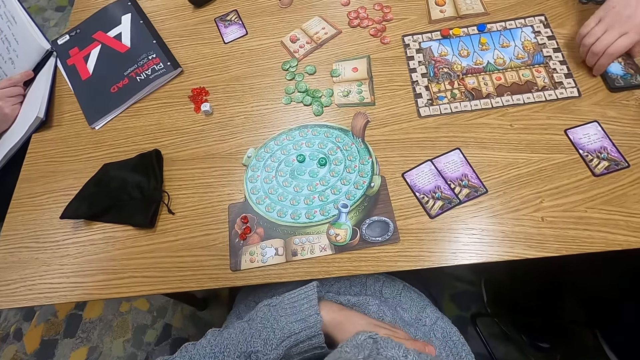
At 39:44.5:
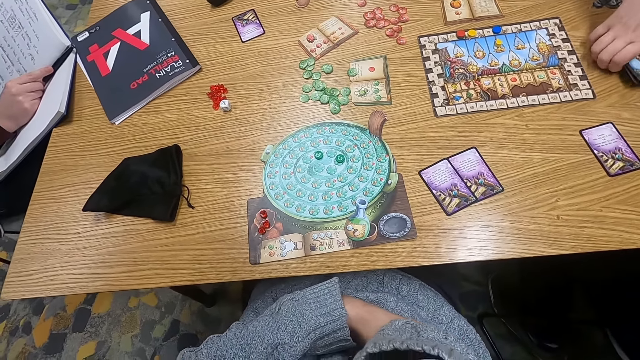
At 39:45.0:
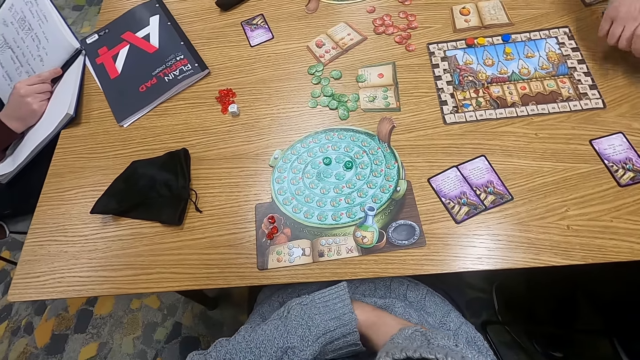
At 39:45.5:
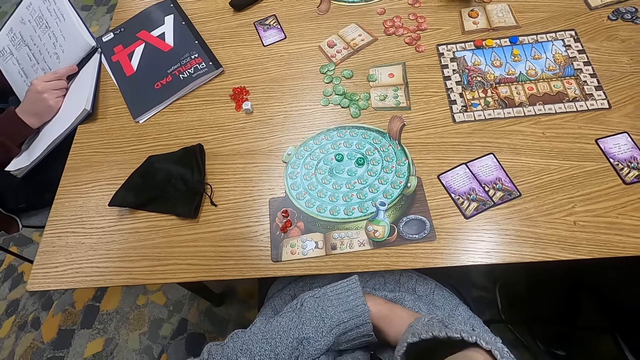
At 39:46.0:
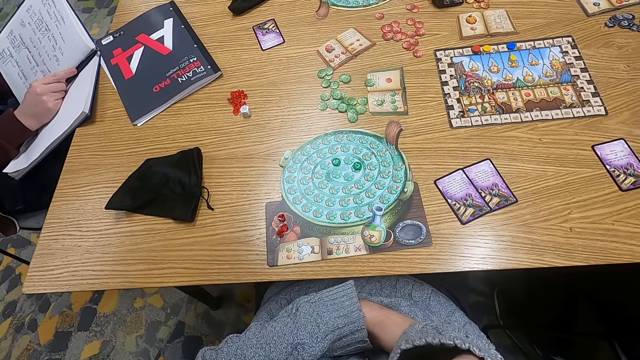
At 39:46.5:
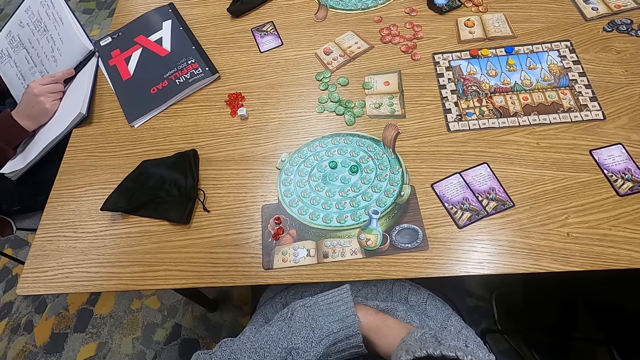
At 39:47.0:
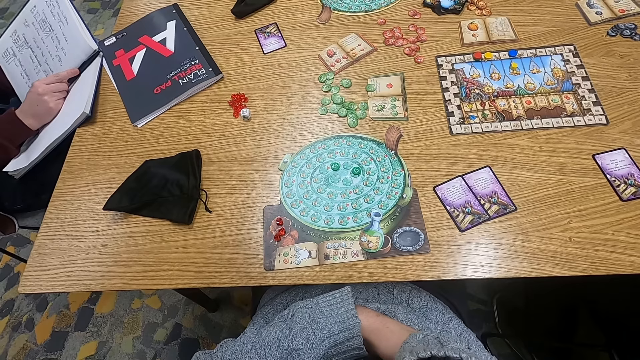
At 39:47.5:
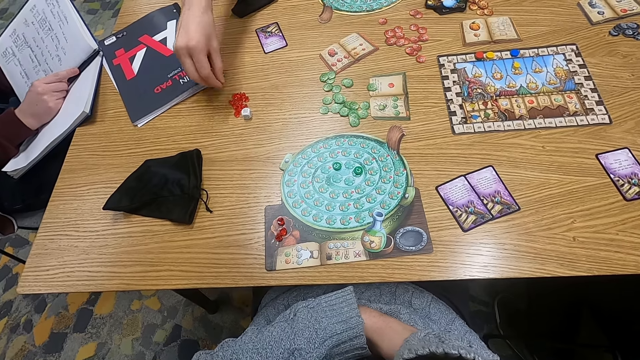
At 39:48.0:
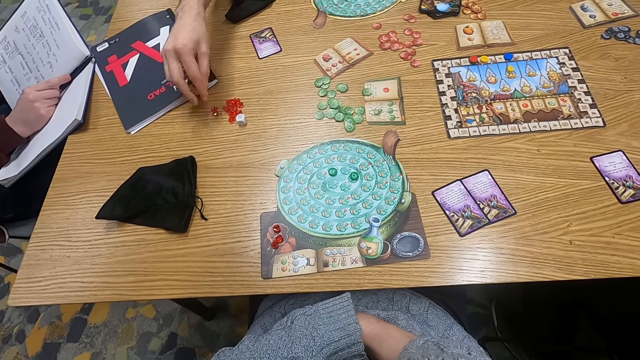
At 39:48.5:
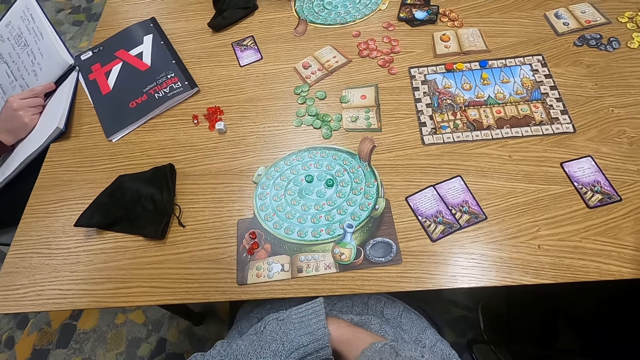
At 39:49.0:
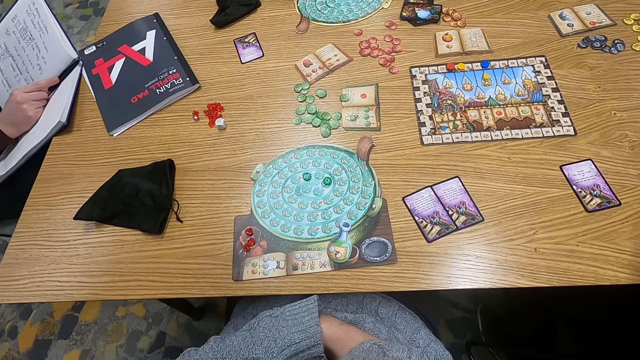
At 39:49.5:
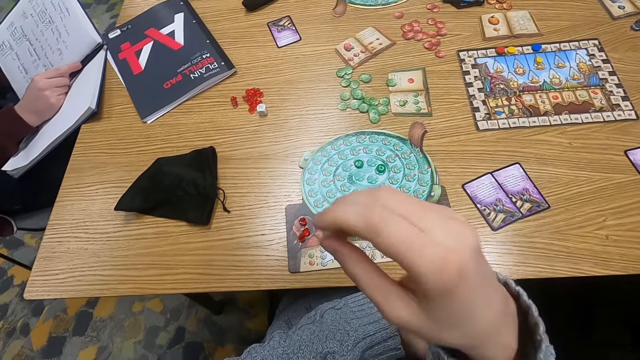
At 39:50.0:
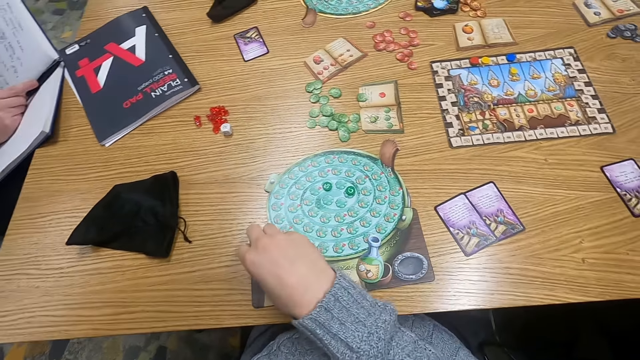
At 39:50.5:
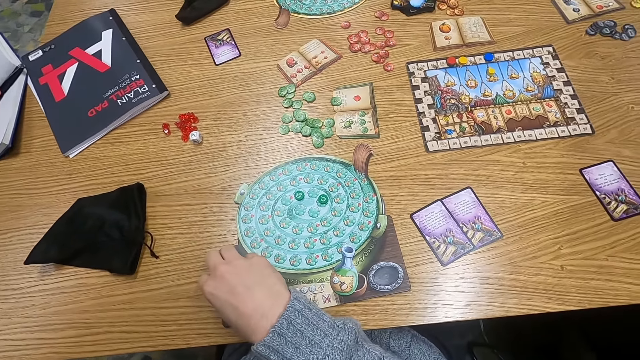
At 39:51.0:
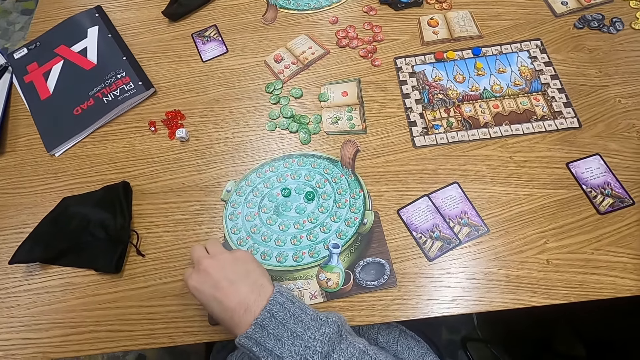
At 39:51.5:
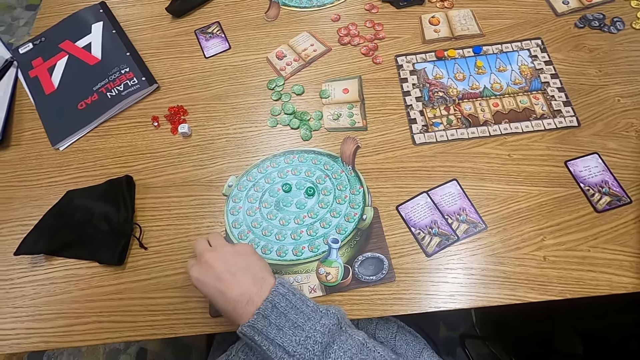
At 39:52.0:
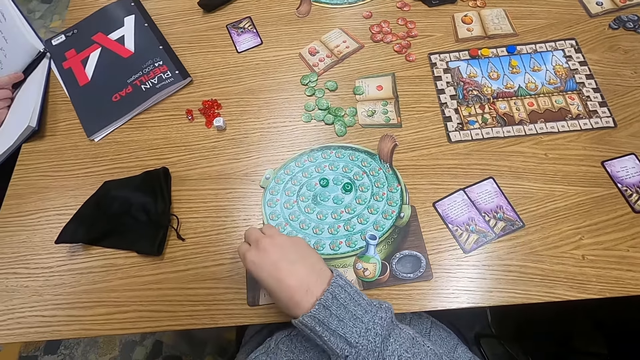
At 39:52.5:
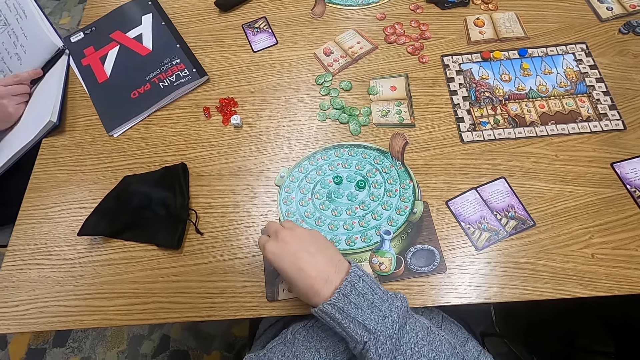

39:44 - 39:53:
A man holds playing cards on the table. Another man picks cards. A third man holds a pen. A fourth man puts a point token on the table. The camera wearer holds point tokens on the table.

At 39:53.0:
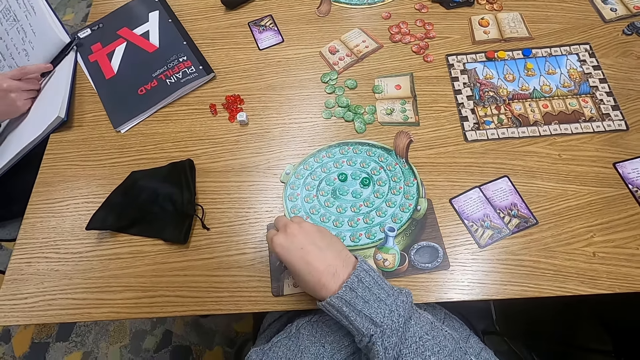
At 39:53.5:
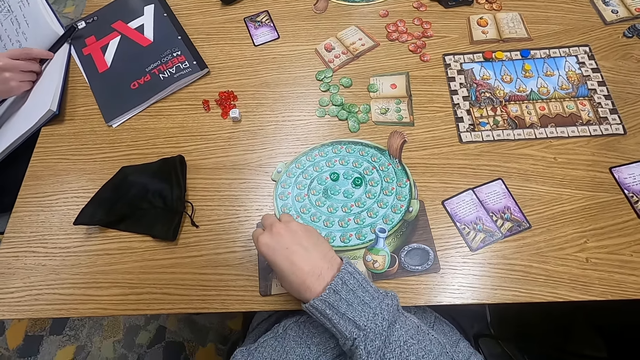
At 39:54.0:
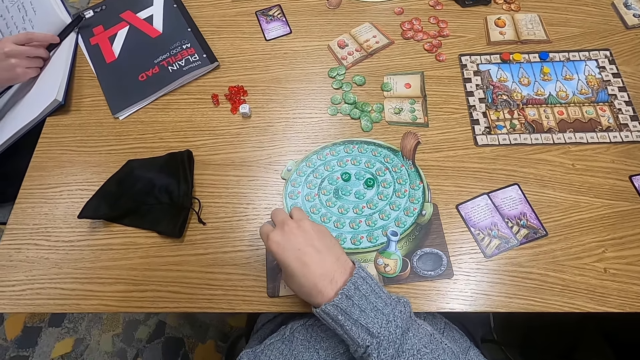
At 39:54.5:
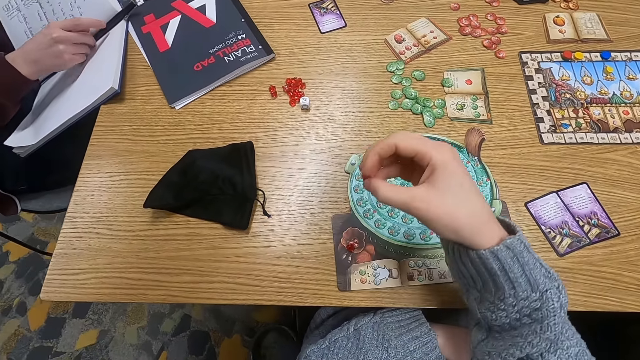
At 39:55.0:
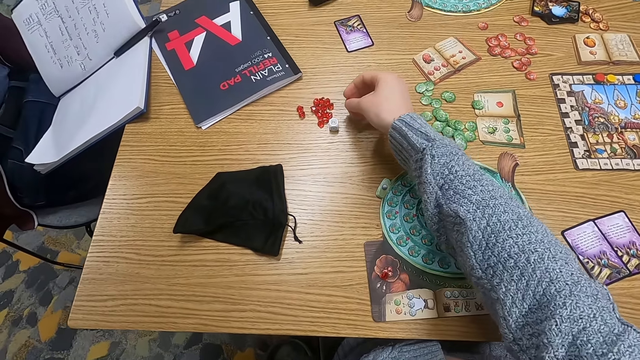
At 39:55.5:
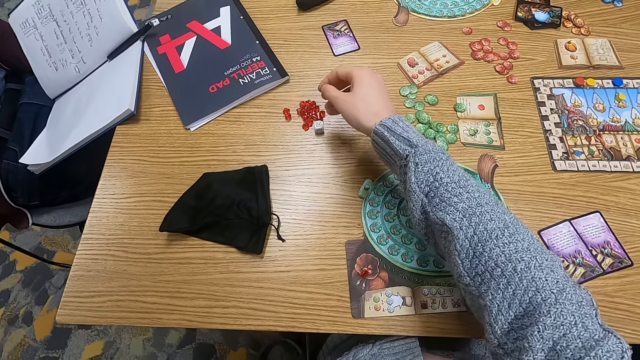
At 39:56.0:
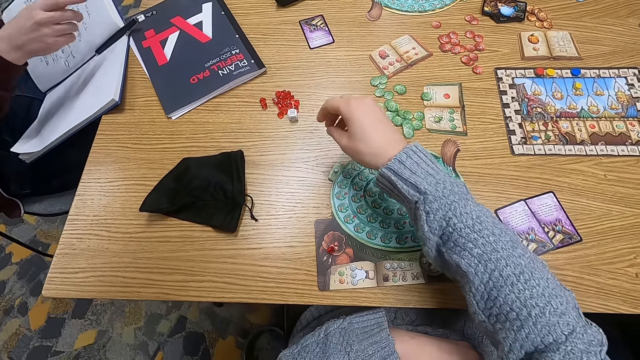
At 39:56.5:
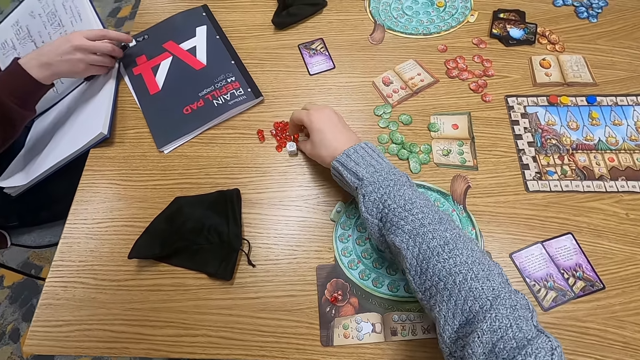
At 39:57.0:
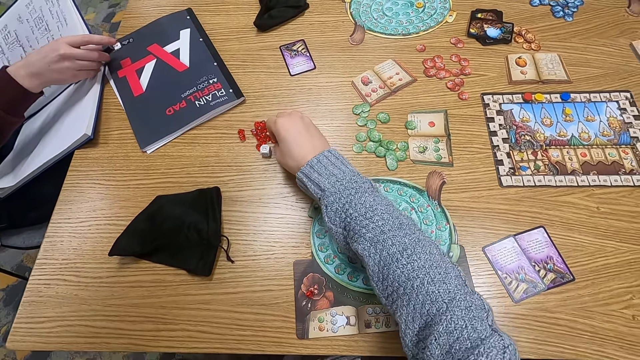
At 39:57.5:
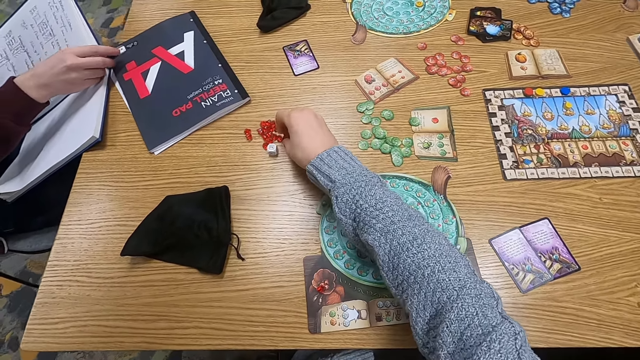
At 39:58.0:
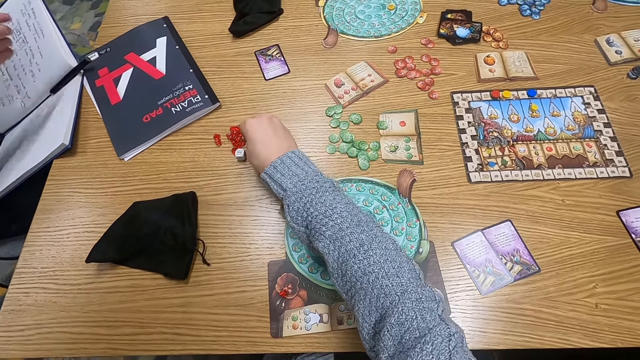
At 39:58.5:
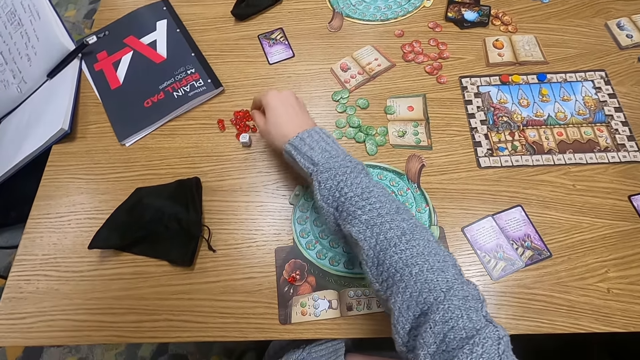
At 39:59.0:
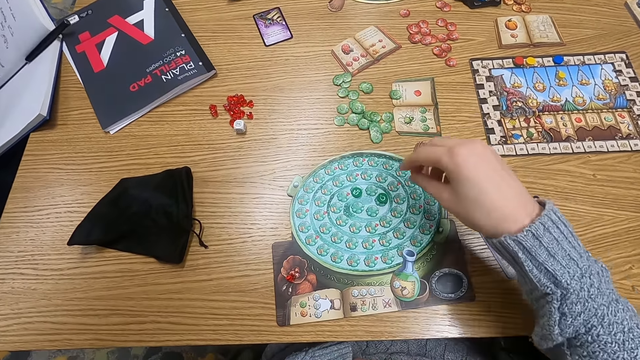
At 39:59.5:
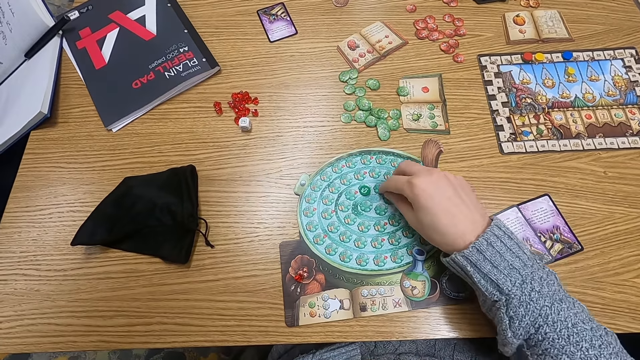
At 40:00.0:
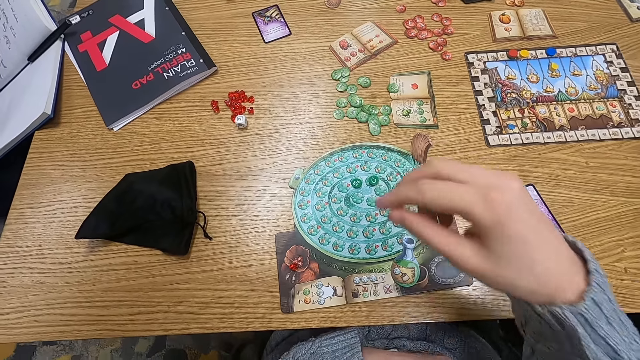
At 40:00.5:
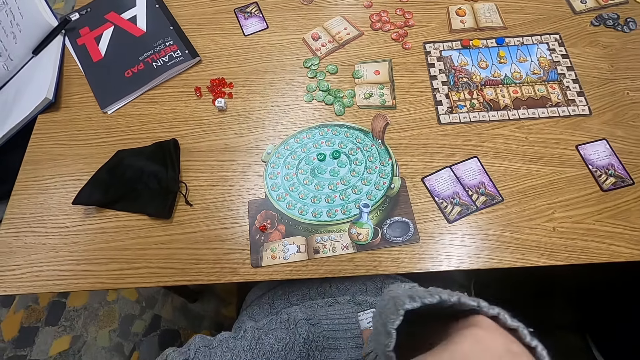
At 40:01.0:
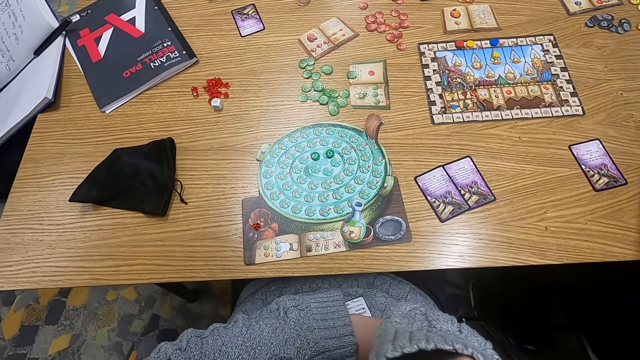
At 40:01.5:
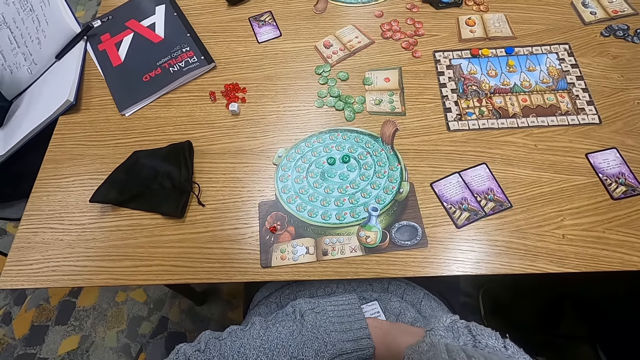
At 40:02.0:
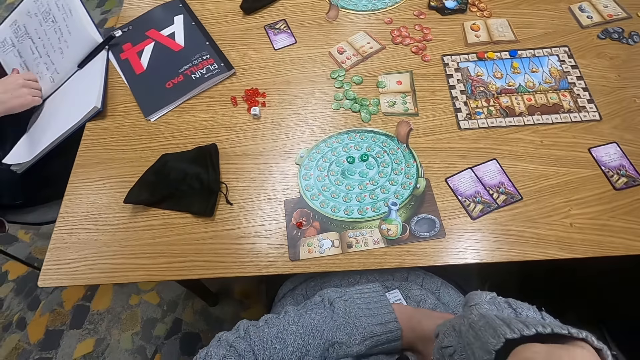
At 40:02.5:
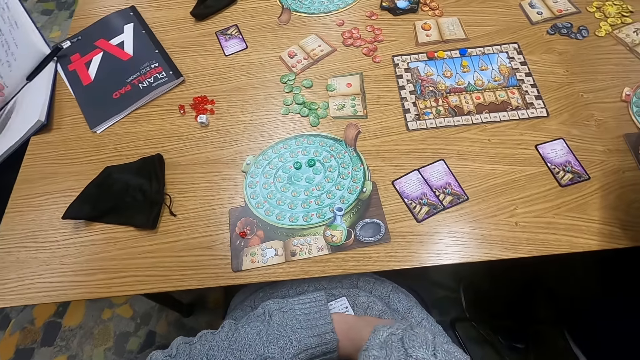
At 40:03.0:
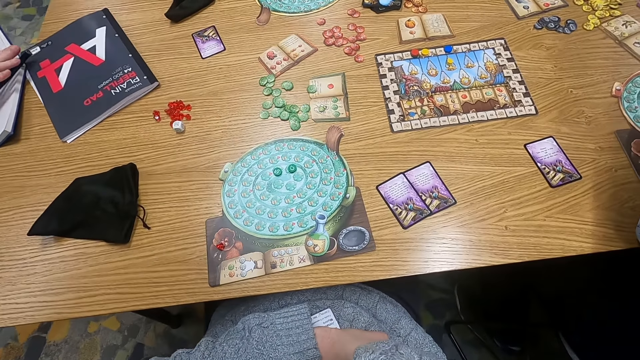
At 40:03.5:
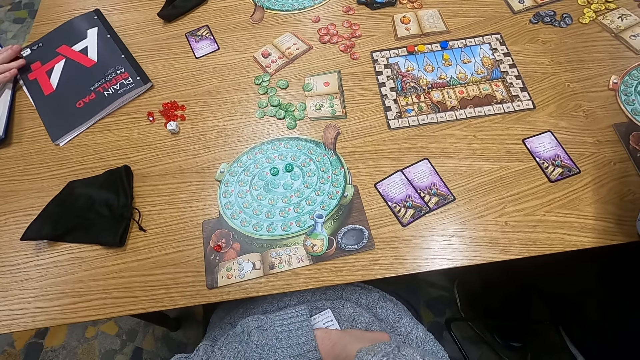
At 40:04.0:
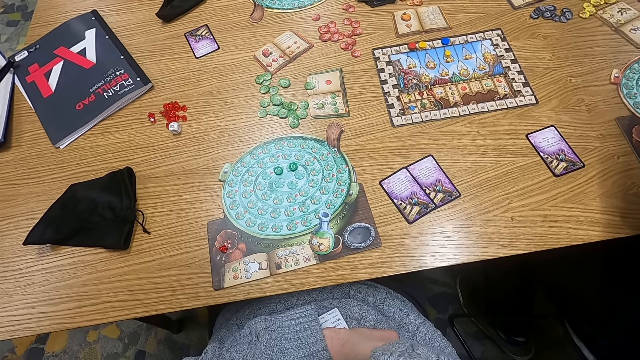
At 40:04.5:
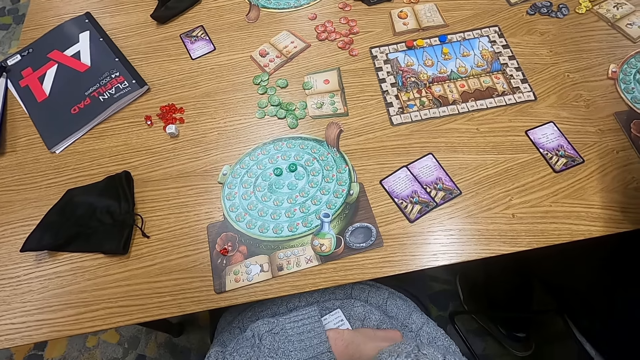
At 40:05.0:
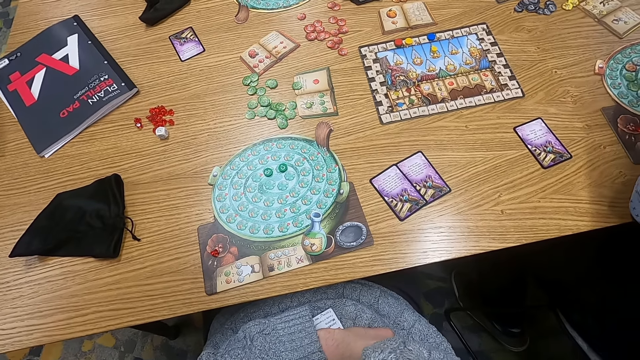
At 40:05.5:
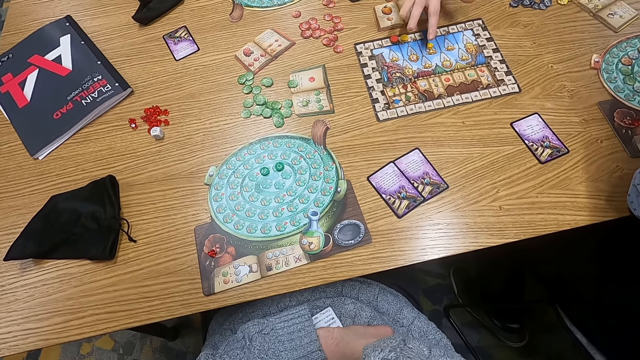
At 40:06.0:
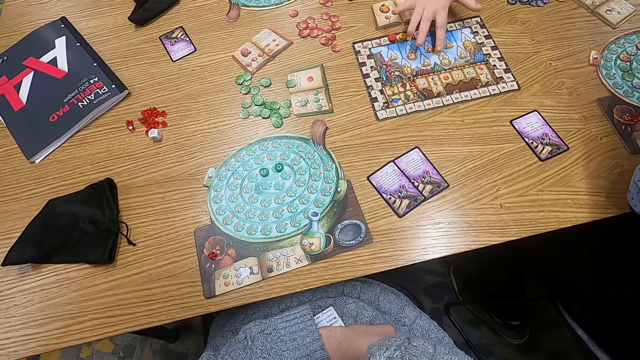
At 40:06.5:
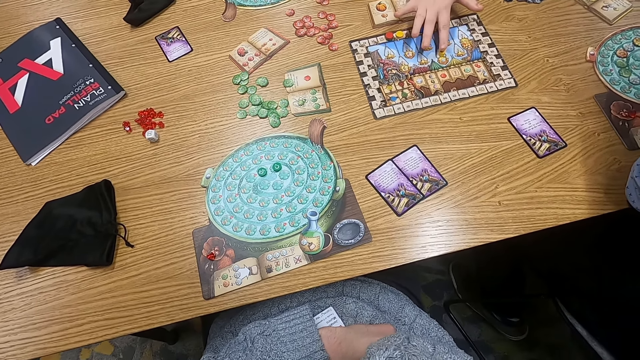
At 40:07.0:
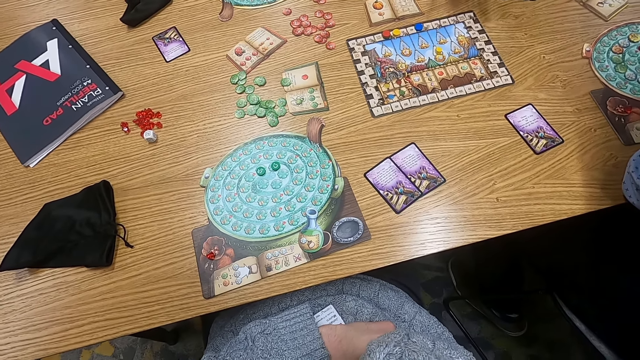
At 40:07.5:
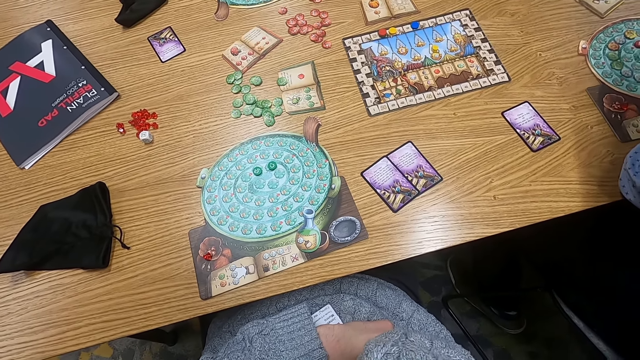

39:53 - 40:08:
A man holds a pen. The camera wearer touches spheres. They pick point tokens on the table. They put the point tokens on the table. The man holds the pen. The camera wearer picks point tokens on the table. They touch the spheres. They move a counter. They turn to the side. The man holds the pen. Another man holds a paper on the table. A third man pushes a counter.
